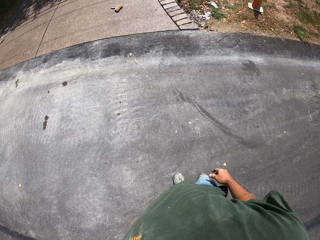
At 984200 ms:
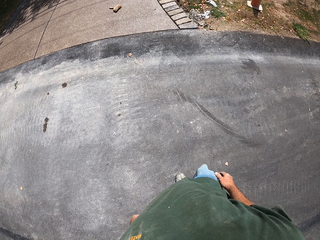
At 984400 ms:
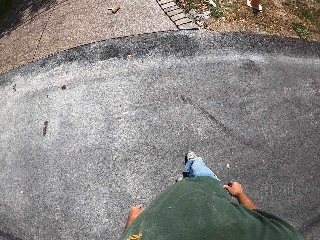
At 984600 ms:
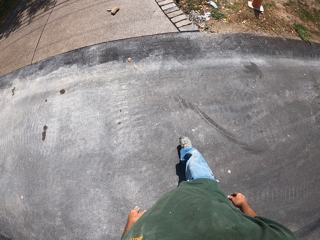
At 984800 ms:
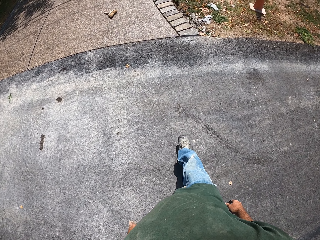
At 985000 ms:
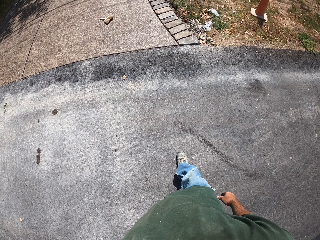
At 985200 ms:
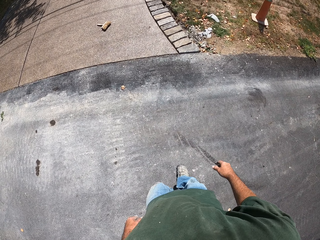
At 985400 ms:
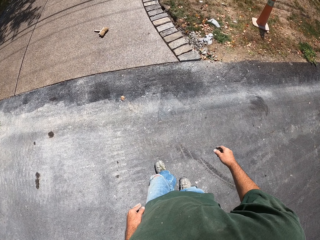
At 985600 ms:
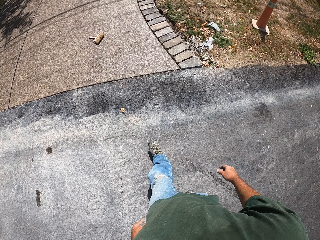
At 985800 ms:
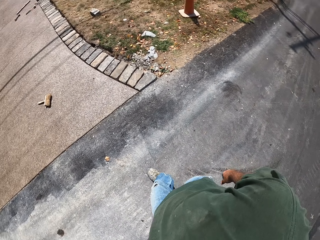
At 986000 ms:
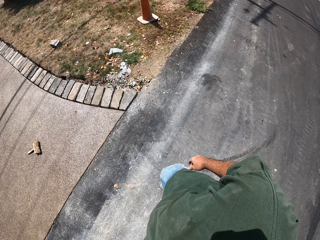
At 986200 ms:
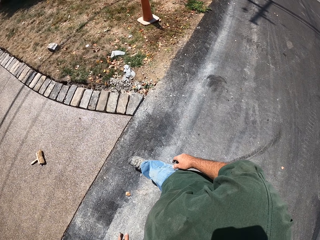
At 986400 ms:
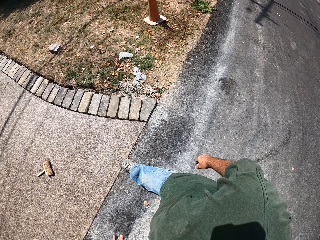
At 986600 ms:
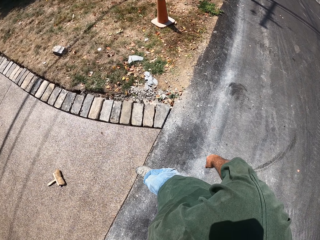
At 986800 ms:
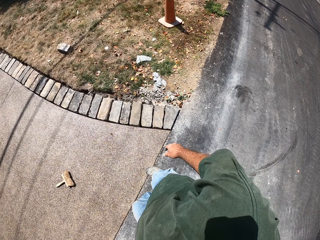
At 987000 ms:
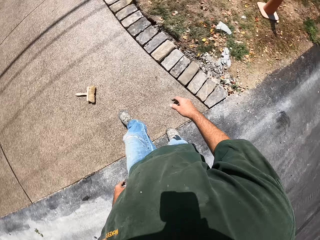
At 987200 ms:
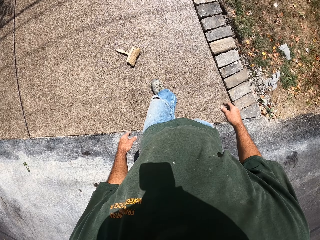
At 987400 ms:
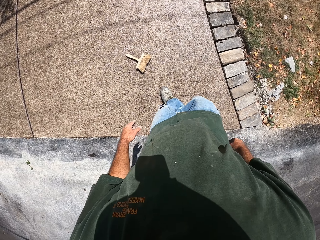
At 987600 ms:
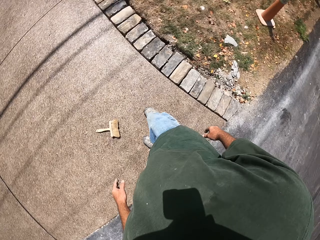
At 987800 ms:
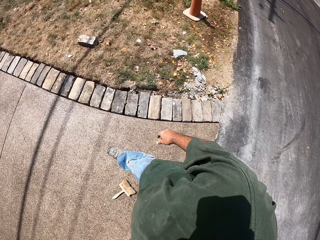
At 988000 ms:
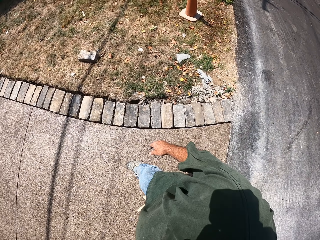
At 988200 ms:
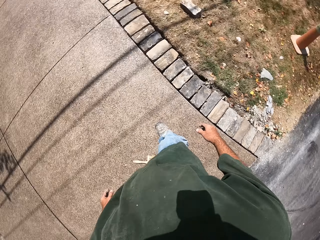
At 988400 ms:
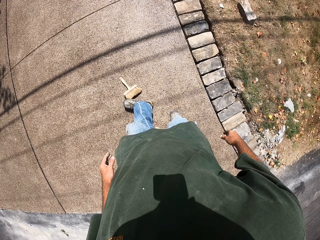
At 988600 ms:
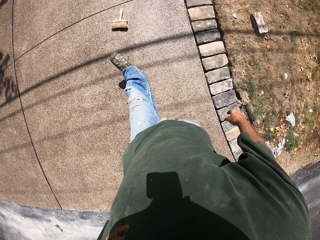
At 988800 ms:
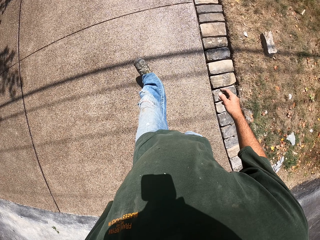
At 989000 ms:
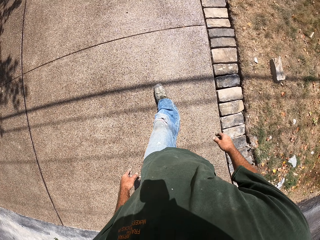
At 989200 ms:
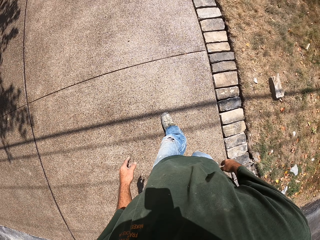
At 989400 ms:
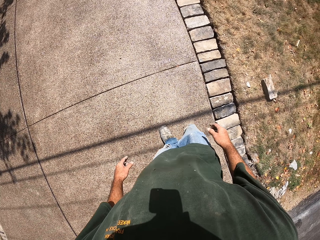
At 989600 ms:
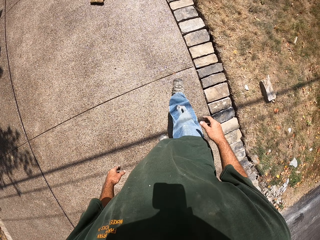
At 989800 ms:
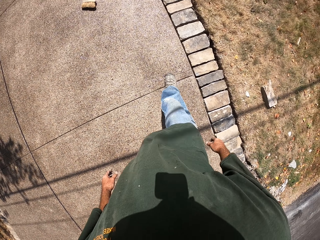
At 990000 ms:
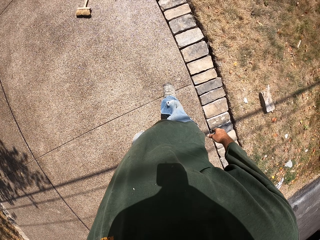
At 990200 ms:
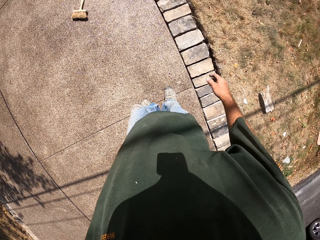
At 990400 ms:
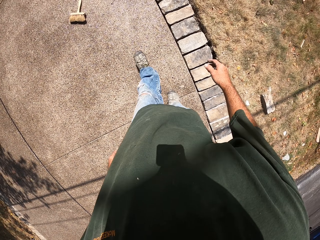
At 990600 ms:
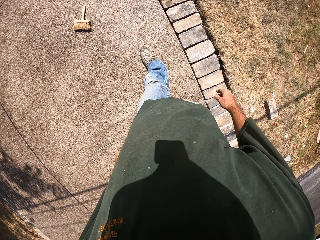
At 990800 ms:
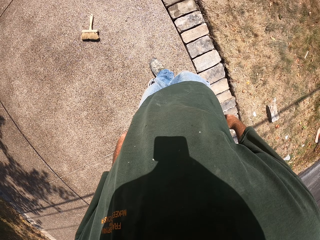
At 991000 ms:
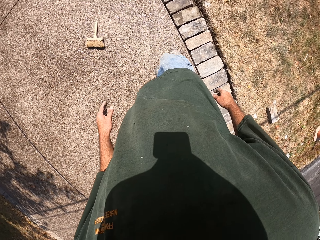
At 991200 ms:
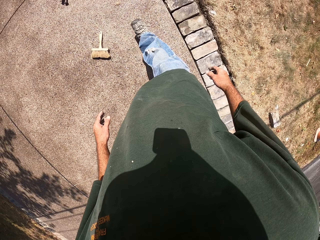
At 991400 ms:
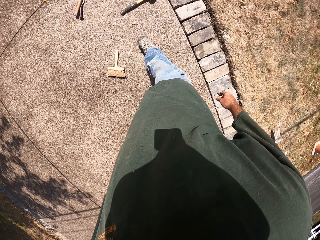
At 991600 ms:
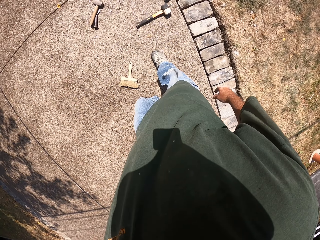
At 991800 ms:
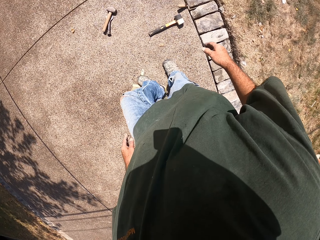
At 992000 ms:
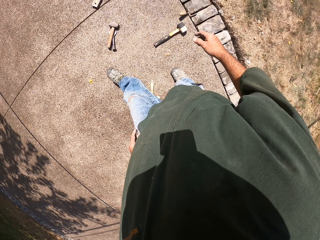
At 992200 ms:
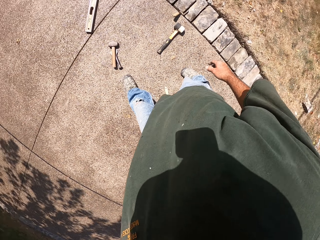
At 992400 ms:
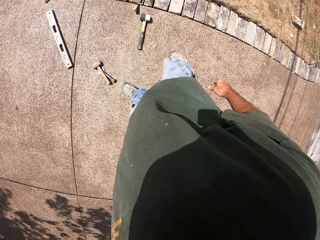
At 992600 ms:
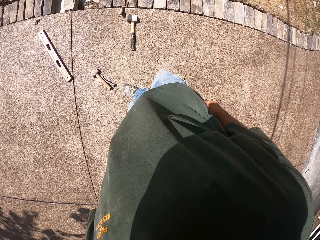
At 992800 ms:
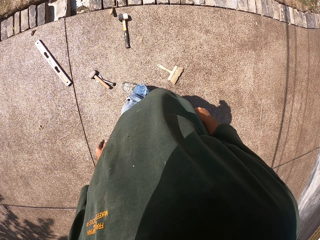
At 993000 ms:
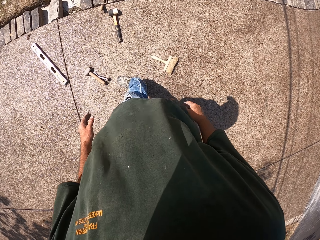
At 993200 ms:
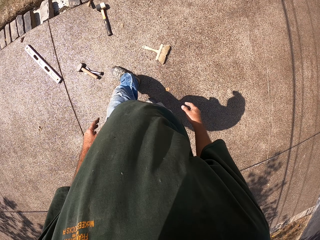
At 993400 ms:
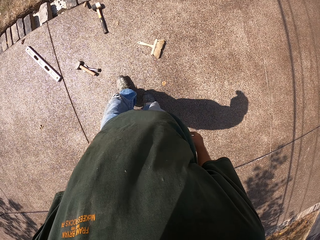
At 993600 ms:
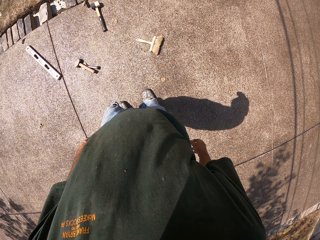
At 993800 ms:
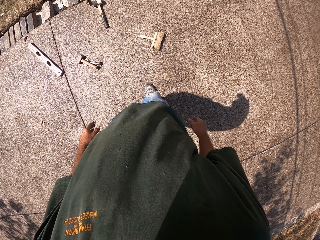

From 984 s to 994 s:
The camera wearer kicks a brush with the leg.

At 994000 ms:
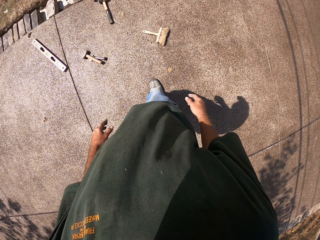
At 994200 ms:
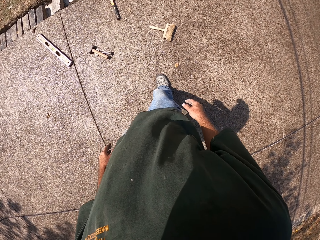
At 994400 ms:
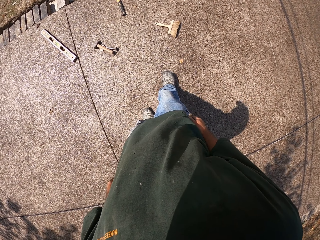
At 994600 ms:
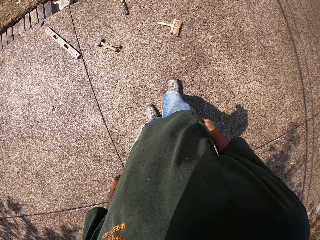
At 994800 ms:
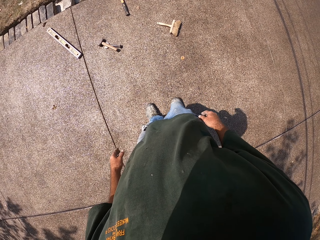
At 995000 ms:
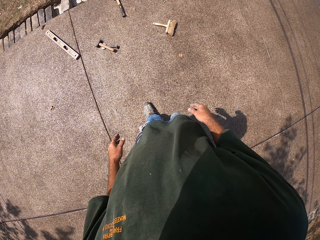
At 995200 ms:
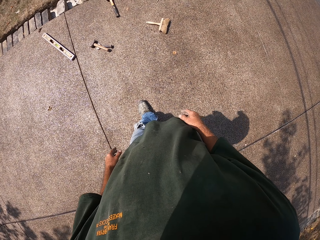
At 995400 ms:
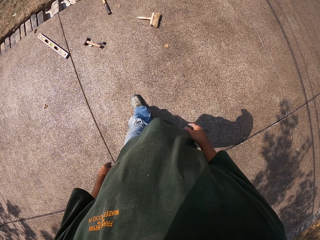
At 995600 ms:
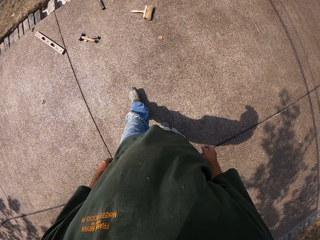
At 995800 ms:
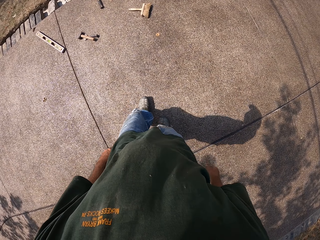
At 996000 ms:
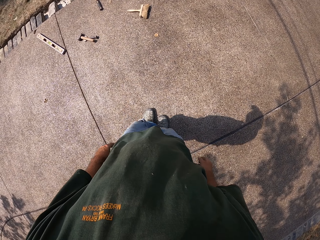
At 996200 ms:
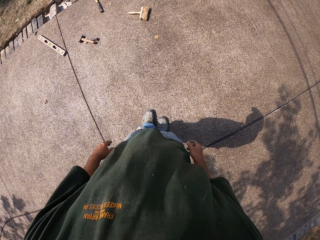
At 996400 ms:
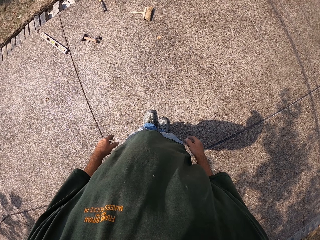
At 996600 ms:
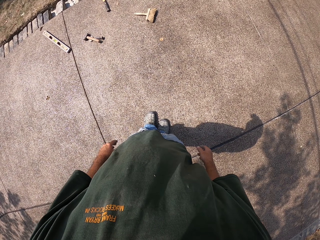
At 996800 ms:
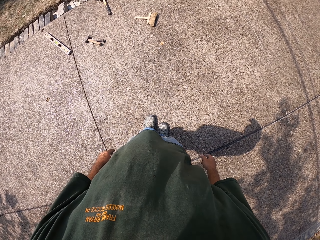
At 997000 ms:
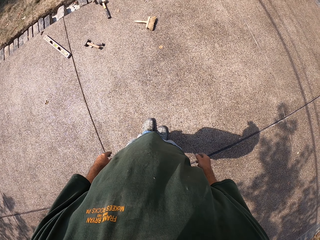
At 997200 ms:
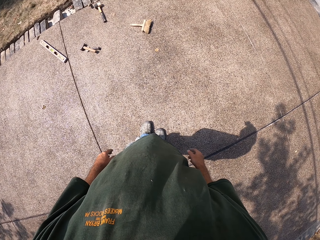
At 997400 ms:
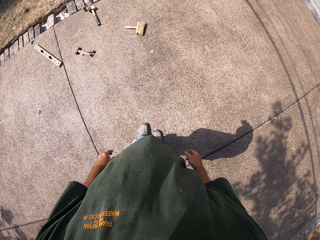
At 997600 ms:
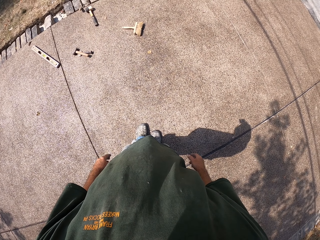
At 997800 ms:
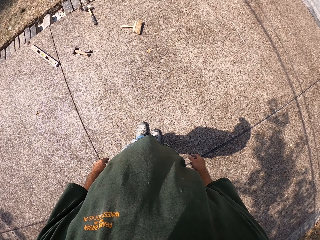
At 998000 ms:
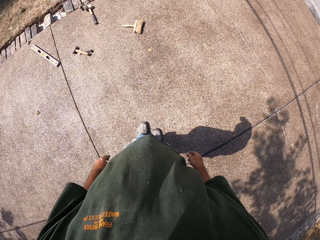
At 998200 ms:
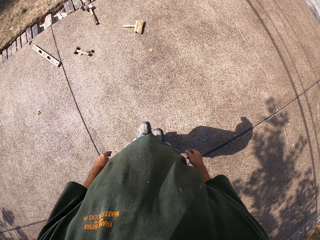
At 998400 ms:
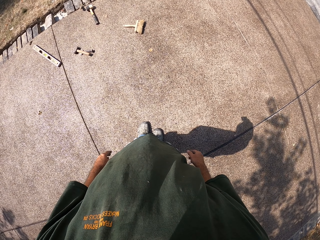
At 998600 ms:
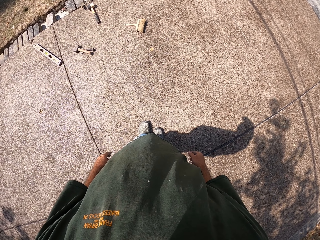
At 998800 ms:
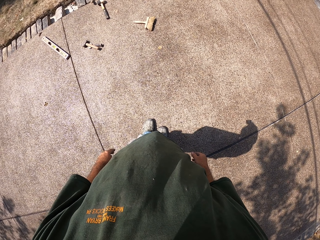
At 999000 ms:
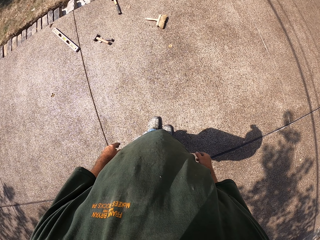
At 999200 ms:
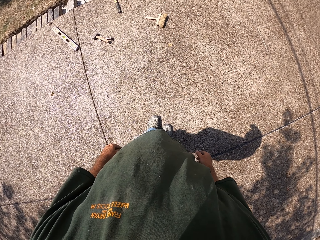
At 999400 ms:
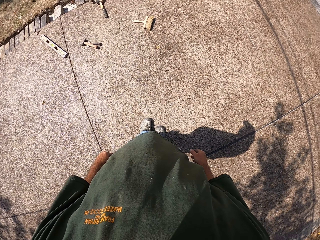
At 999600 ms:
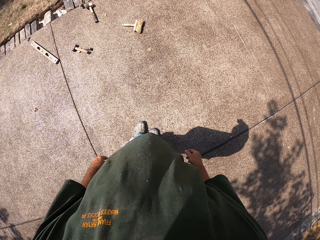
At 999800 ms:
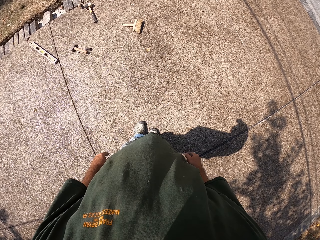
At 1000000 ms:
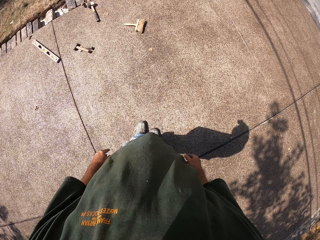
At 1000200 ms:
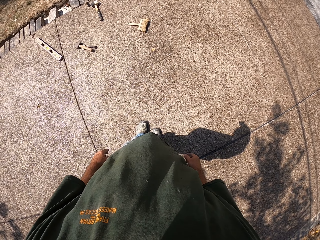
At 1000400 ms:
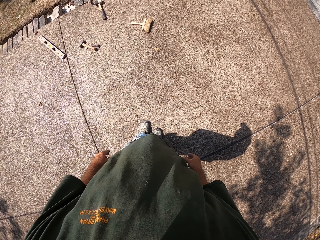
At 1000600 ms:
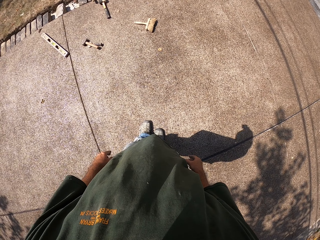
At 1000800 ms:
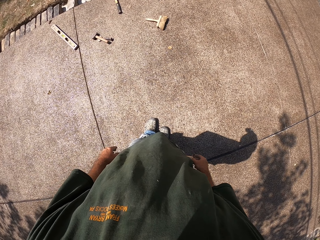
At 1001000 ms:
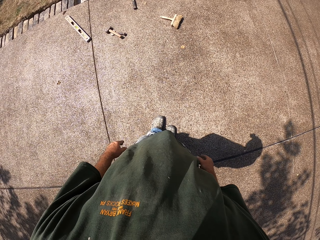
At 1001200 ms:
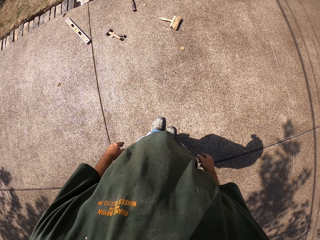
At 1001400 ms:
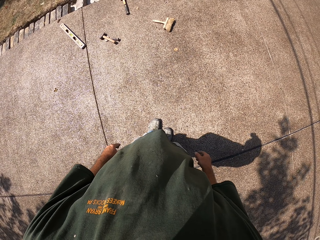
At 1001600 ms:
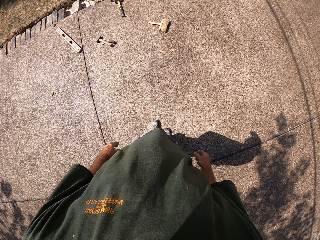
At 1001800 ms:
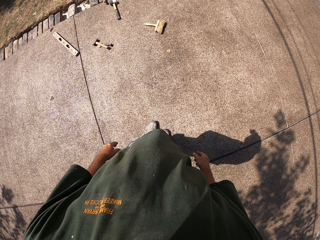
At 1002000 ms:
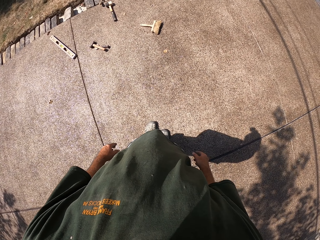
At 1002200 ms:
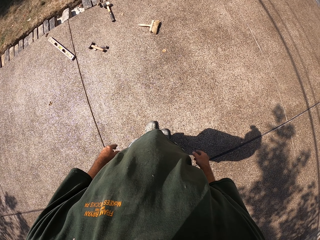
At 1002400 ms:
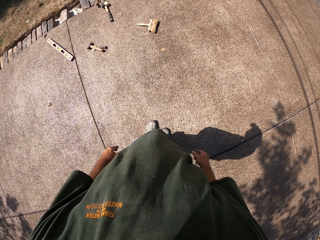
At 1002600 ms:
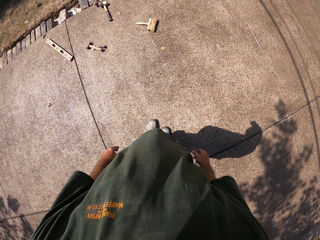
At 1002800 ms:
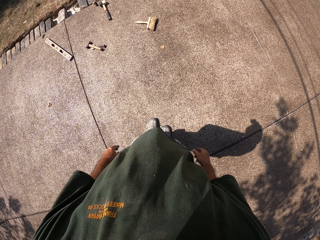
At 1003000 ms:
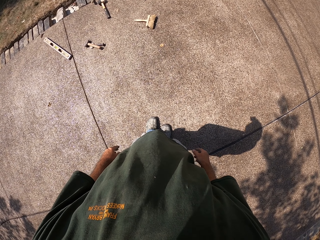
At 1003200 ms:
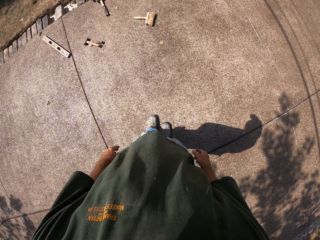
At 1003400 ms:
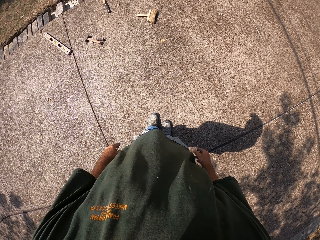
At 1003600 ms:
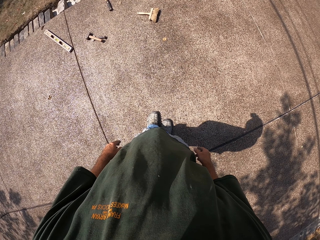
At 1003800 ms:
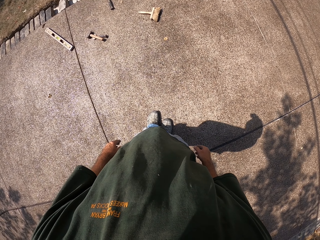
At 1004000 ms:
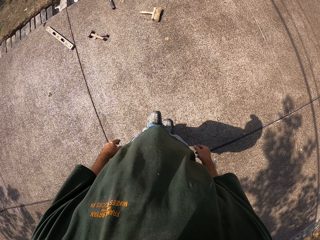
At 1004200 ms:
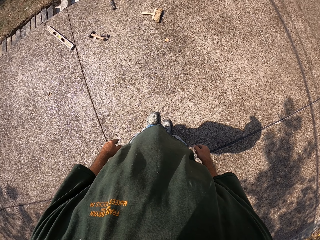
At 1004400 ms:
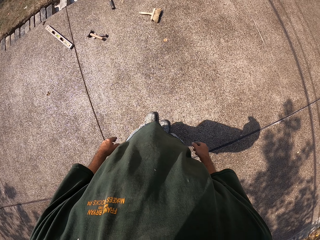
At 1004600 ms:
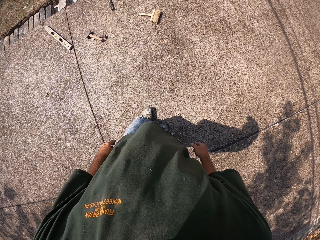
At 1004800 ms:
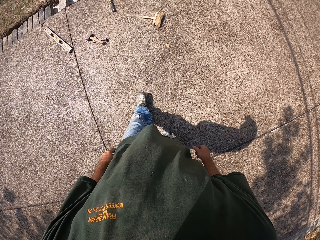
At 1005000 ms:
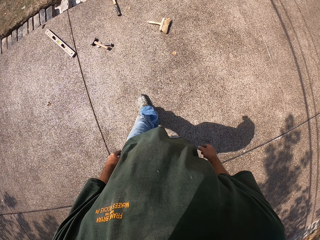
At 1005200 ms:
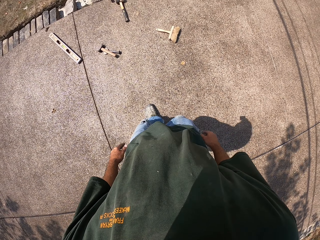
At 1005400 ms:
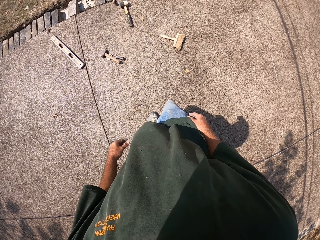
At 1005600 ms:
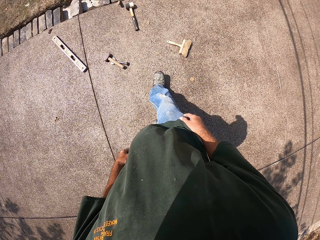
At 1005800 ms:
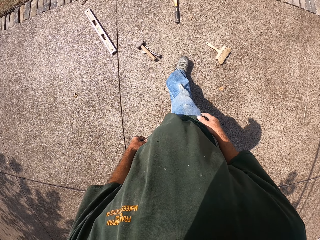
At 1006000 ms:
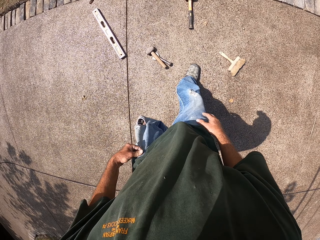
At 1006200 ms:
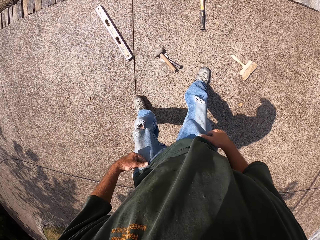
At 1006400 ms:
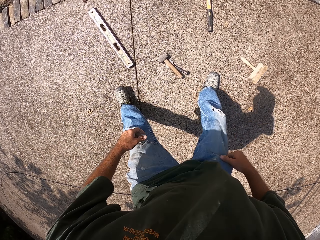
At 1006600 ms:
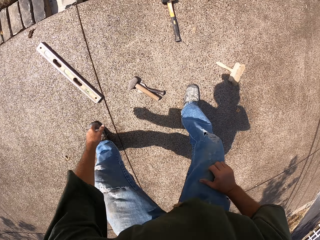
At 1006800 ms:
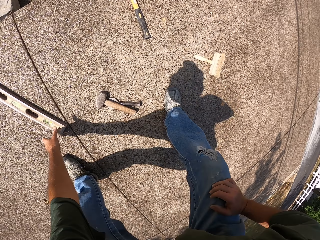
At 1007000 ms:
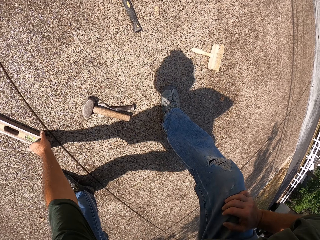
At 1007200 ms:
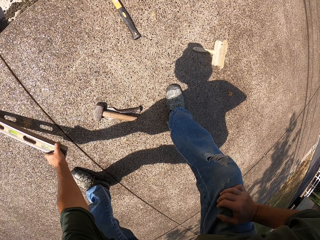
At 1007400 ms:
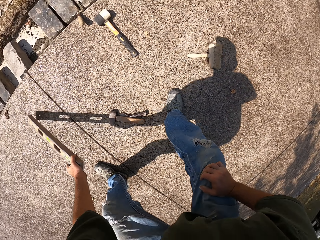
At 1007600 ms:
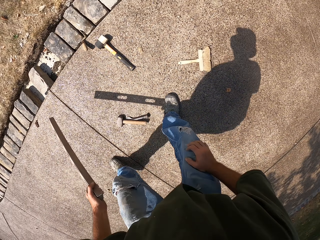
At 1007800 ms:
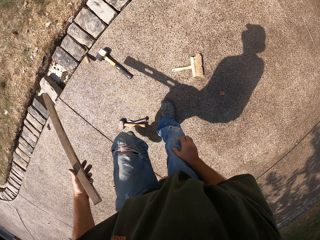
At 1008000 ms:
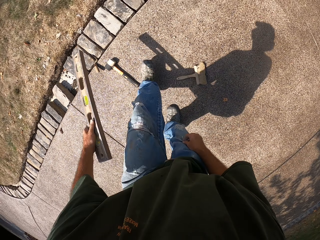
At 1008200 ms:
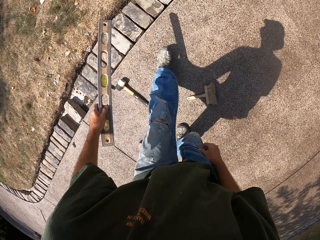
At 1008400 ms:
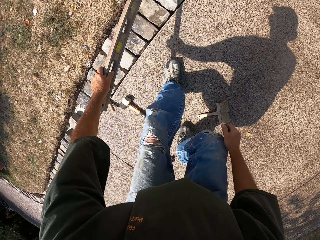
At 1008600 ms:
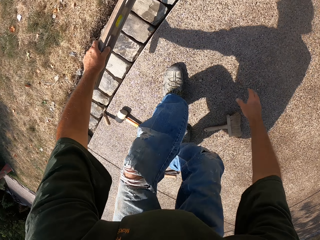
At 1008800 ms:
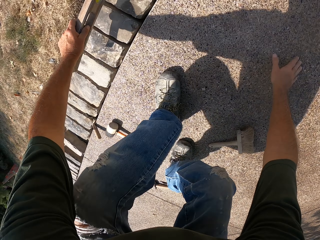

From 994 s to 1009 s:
The camera wearer looks around the compound. They look at the stones. They walk around the compound. They pick up a level ruler.
